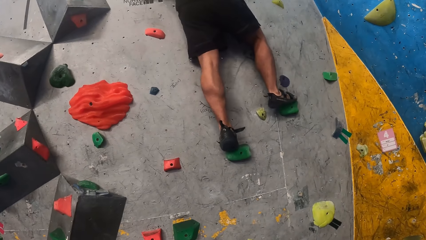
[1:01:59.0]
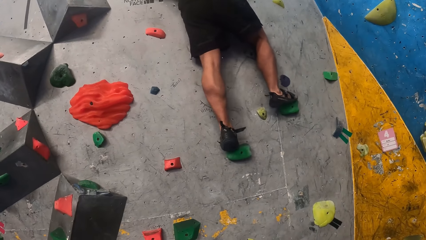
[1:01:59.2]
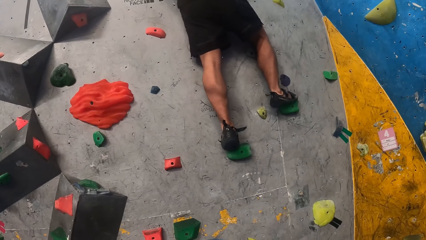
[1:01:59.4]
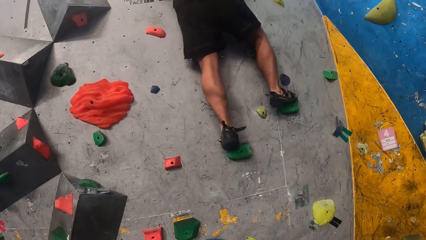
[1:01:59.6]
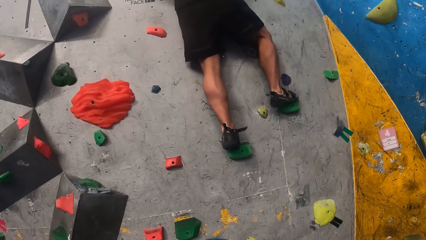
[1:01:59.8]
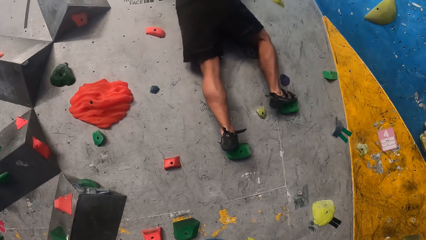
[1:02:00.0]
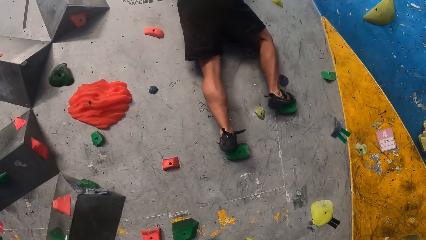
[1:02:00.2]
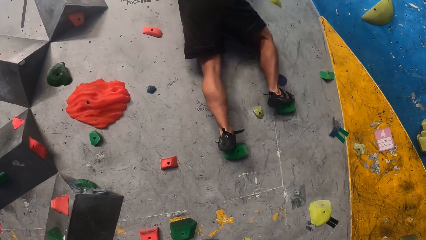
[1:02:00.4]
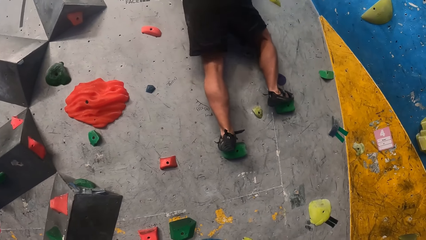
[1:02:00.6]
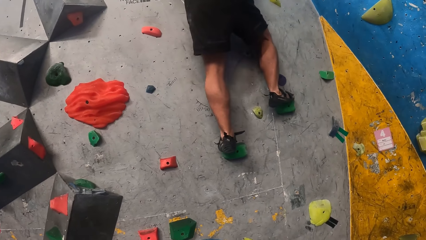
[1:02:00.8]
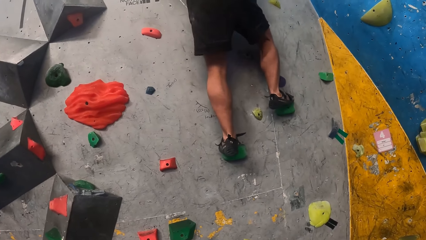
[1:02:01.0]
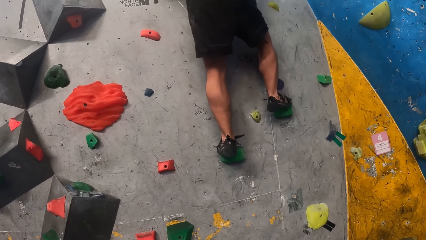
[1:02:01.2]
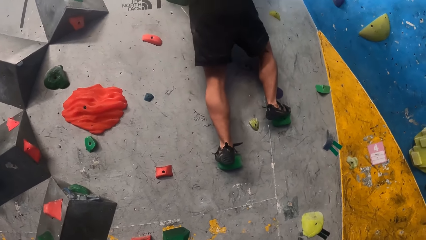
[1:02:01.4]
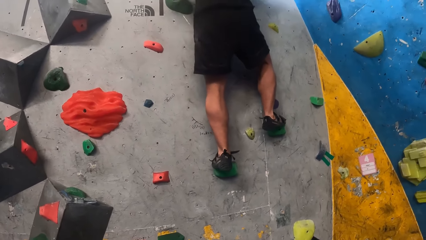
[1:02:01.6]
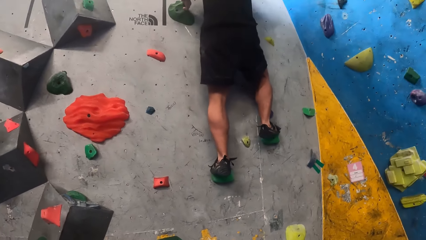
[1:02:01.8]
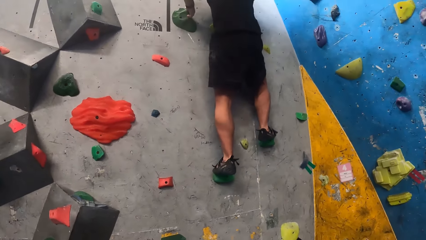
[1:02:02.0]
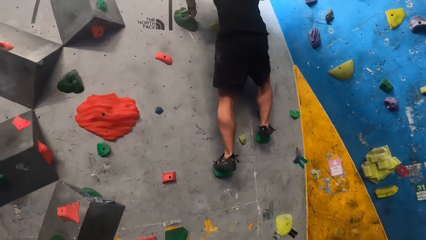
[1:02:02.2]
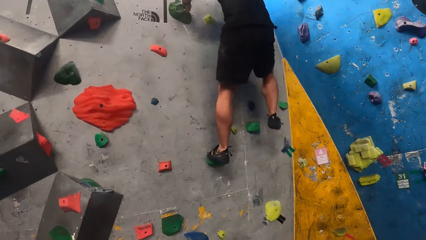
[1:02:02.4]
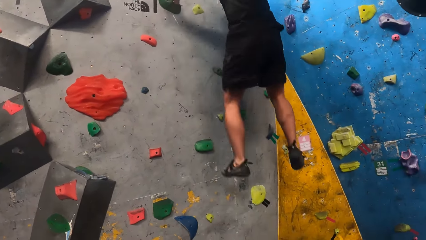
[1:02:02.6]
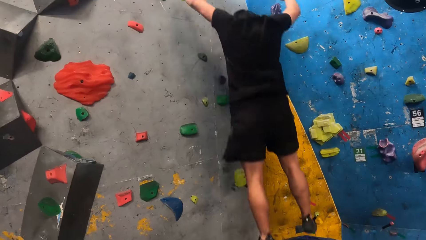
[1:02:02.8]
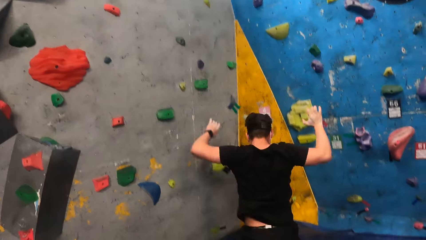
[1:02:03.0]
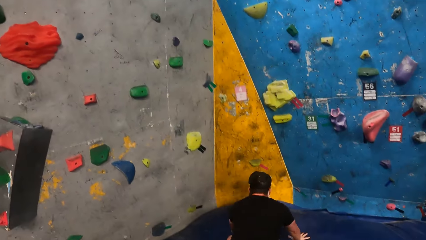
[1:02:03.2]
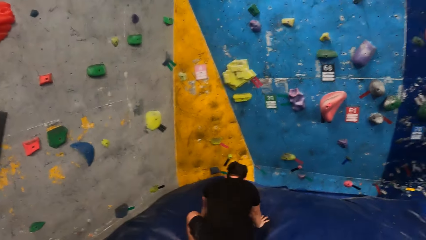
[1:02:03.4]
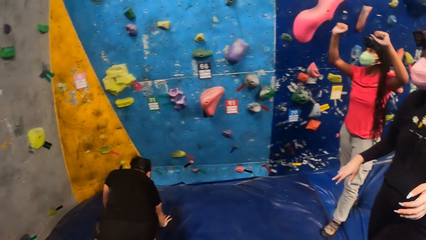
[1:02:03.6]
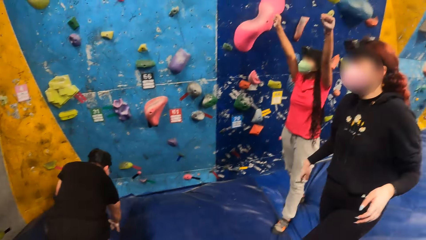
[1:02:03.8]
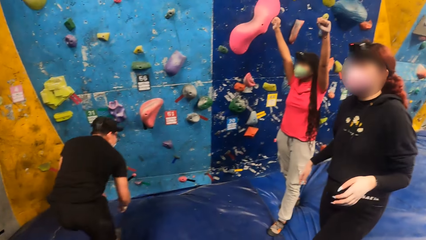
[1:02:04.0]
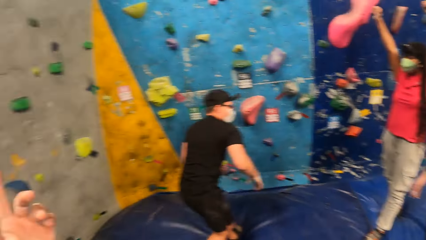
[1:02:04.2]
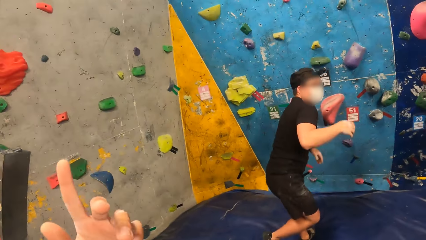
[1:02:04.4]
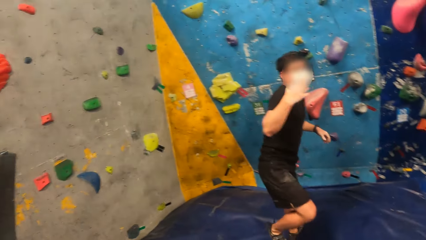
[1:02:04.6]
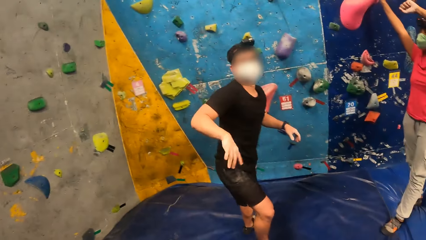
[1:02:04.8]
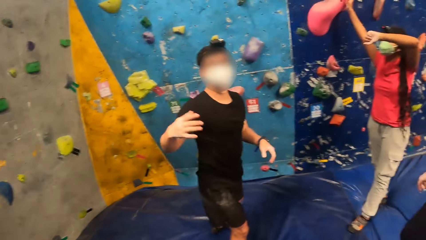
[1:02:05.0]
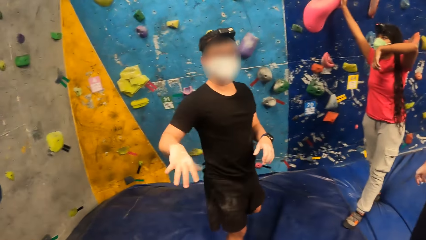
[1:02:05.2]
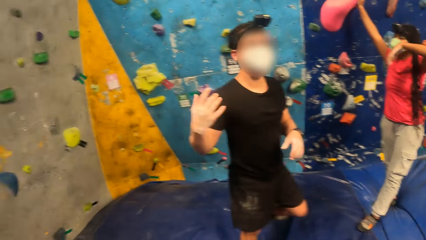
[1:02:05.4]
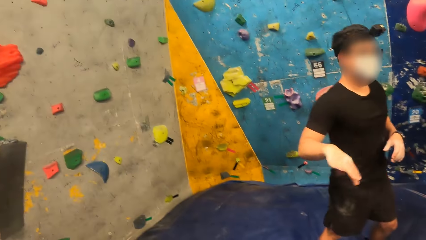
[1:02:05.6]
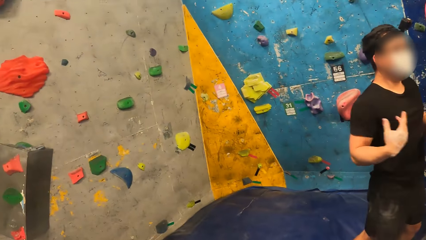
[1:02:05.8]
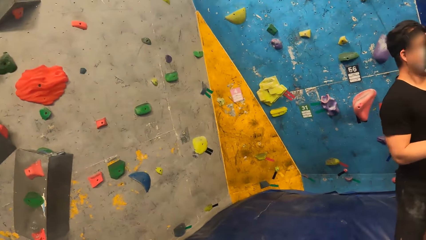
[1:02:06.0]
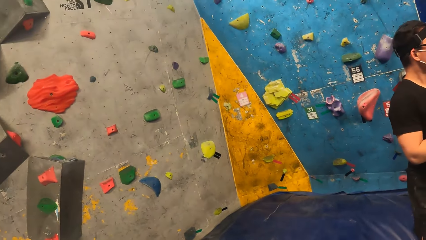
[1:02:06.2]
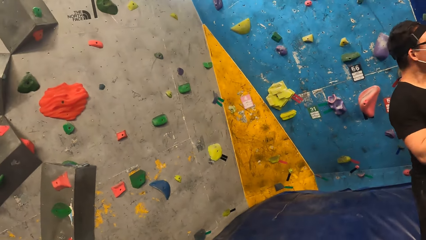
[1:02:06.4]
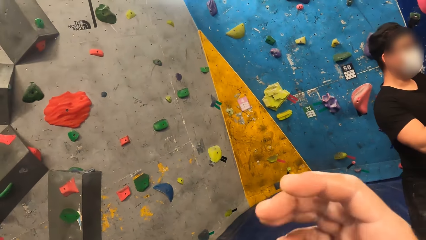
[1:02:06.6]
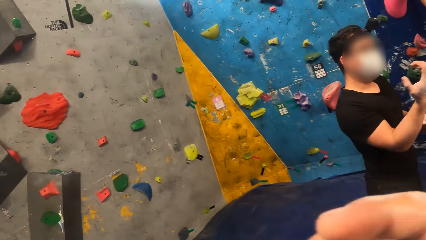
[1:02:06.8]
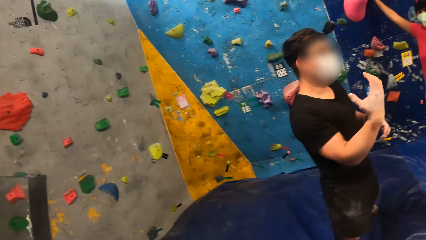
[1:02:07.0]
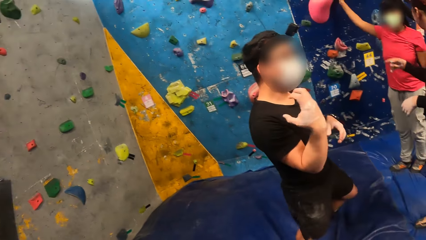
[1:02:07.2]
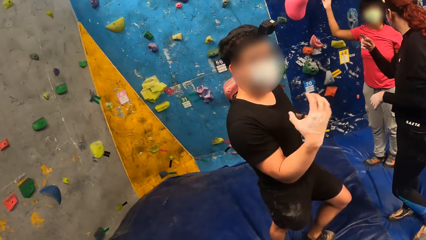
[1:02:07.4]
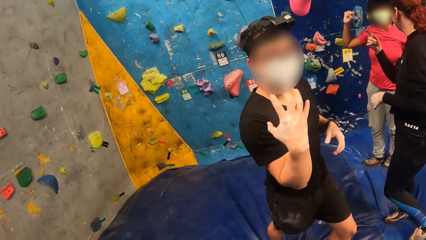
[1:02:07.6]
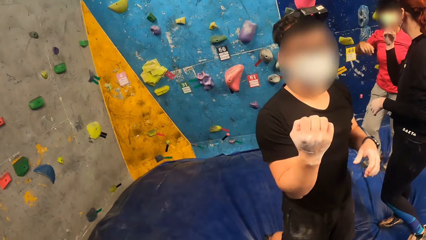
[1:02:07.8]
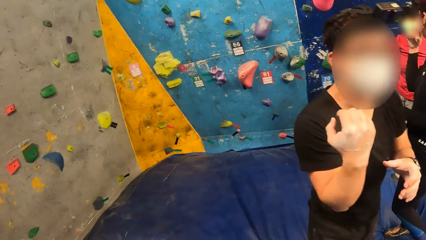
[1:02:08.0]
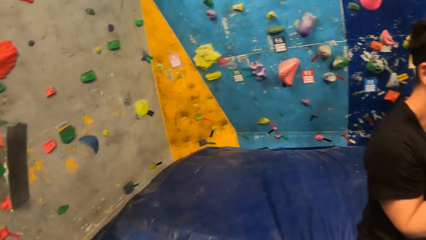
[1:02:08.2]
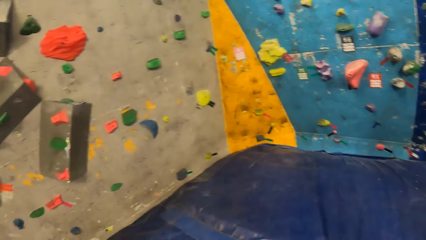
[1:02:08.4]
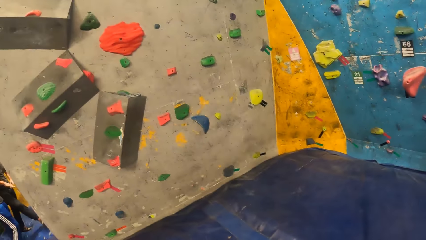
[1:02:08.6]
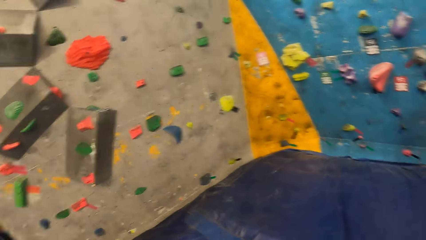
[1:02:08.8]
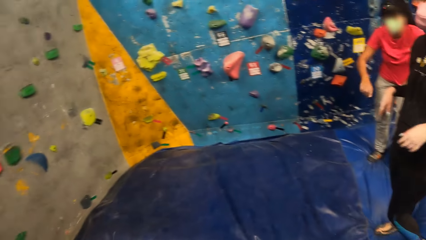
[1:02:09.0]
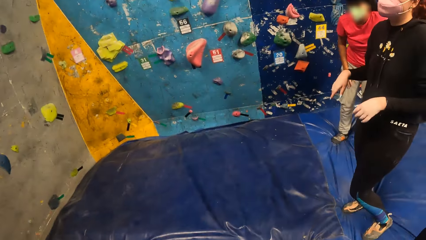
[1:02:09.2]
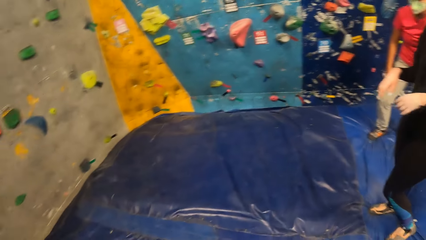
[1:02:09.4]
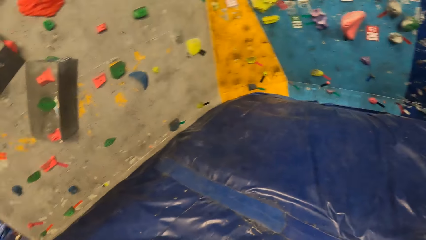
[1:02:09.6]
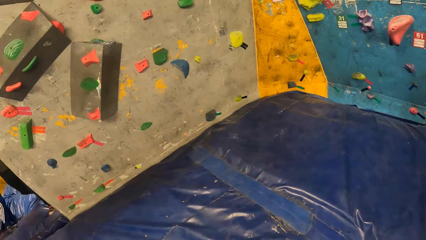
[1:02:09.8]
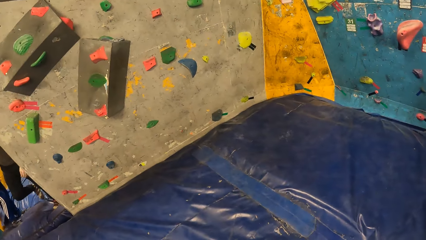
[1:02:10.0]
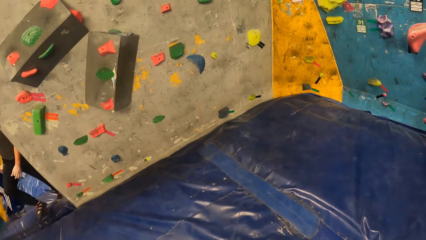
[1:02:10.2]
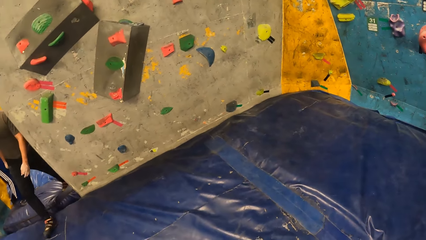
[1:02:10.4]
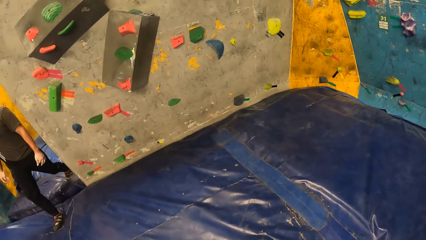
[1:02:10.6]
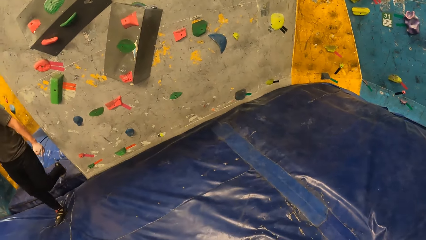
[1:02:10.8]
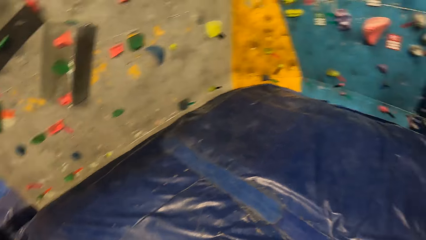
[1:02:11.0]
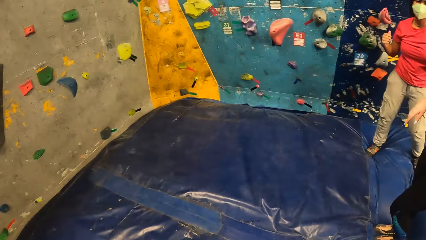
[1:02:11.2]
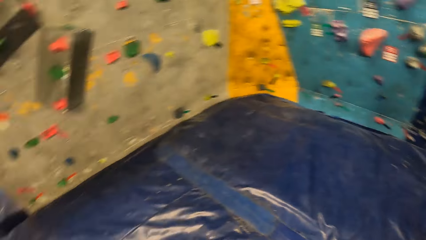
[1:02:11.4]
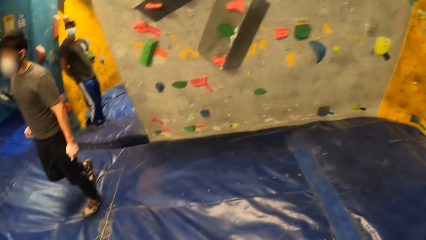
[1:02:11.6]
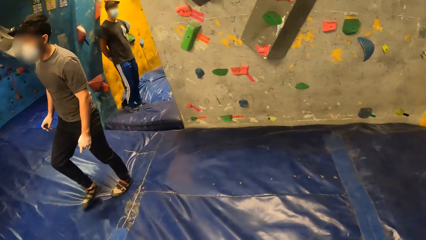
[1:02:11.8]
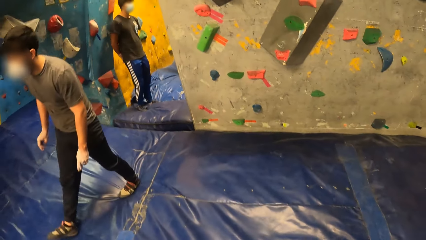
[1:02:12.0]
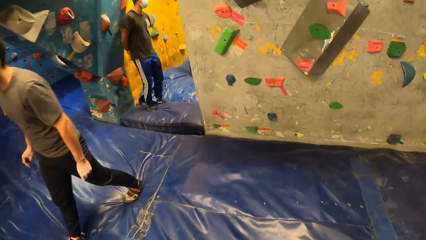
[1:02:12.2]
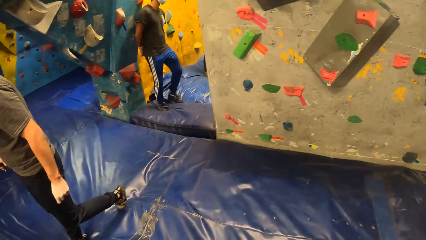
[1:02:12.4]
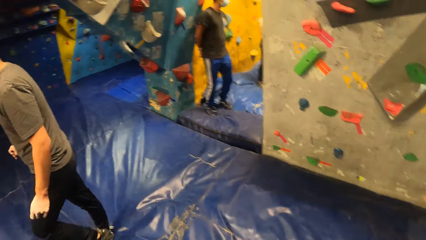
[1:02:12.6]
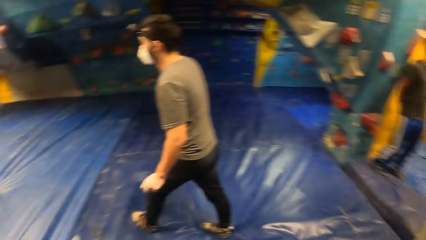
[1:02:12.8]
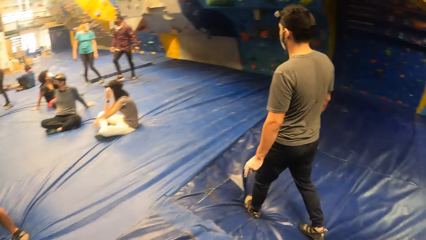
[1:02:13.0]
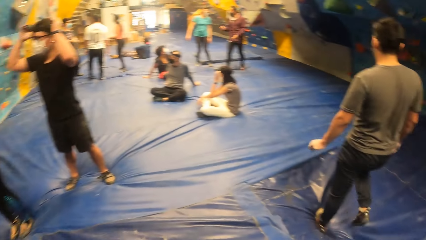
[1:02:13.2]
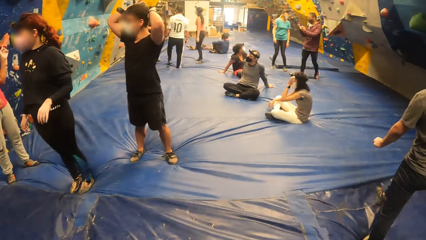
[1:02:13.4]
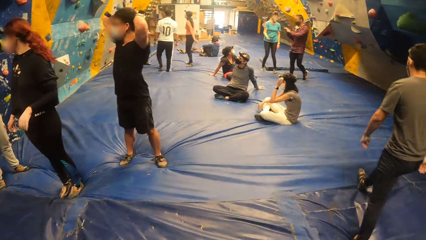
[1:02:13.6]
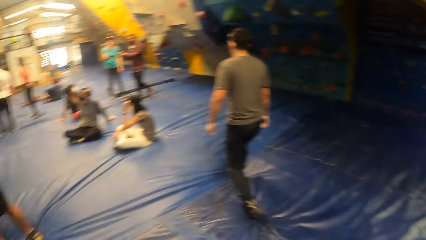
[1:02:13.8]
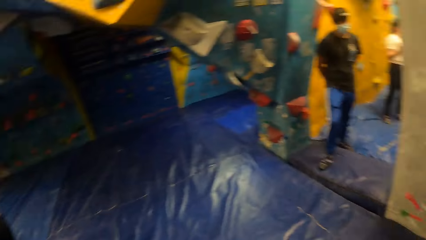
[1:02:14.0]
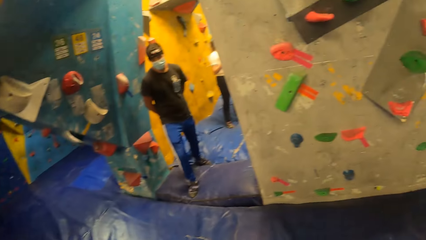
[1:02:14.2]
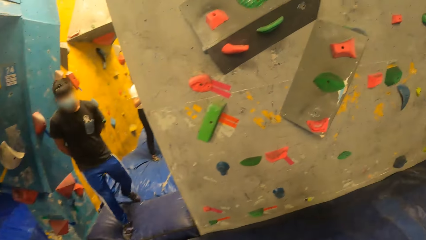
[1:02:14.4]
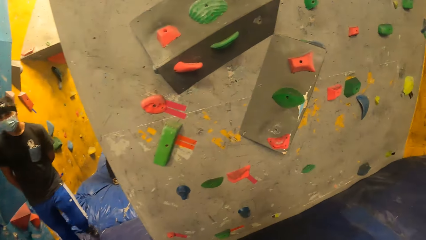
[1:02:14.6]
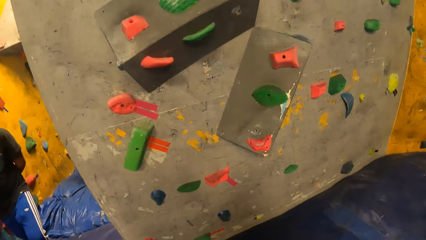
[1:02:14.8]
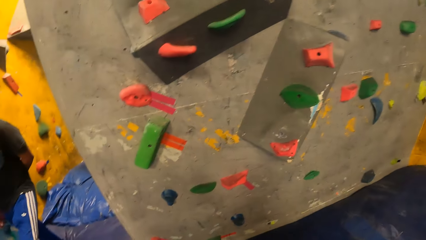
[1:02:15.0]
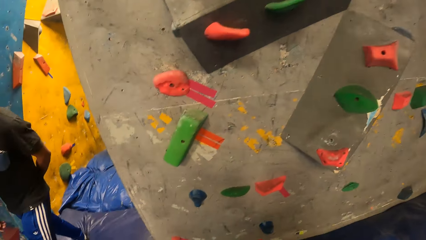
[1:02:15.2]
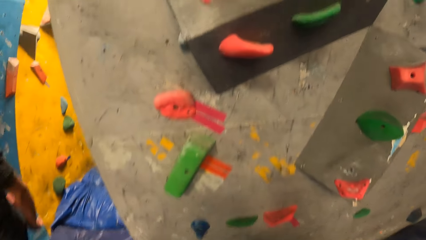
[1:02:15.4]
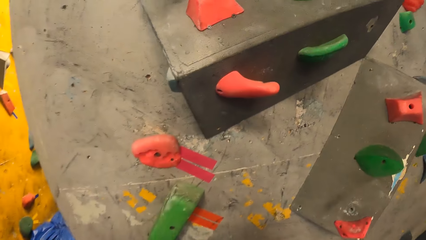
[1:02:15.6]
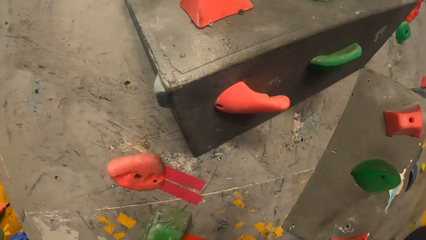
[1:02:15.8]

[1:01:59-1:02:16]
The man falls off the bouldering wall to the crash pad. The woman interacts with another woman. The man interacts with the camera wearer.
